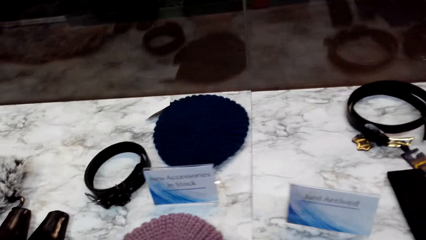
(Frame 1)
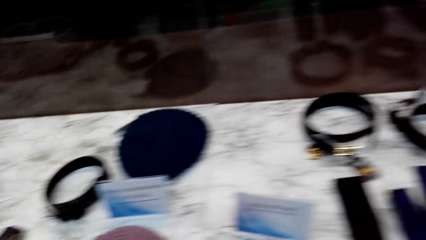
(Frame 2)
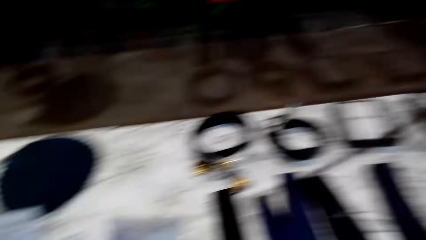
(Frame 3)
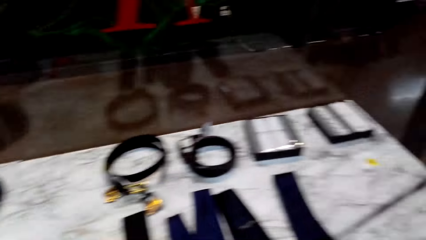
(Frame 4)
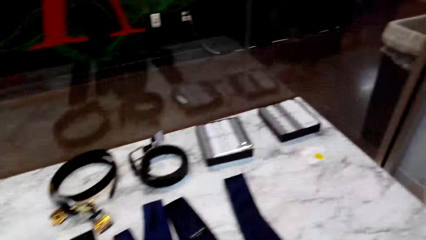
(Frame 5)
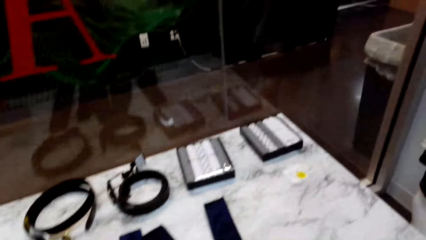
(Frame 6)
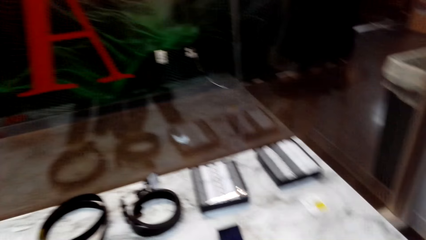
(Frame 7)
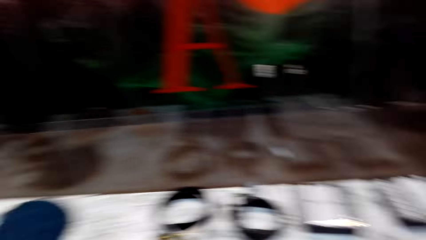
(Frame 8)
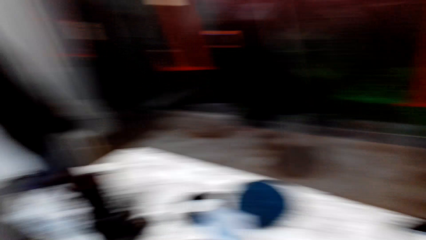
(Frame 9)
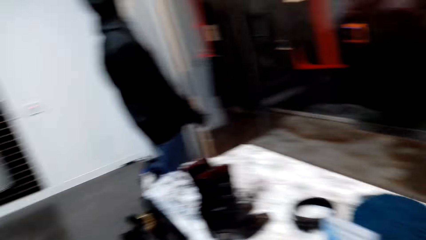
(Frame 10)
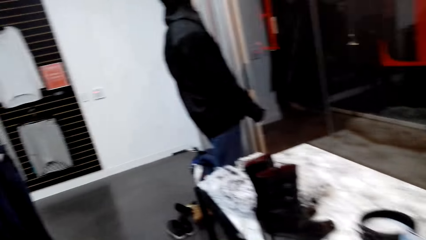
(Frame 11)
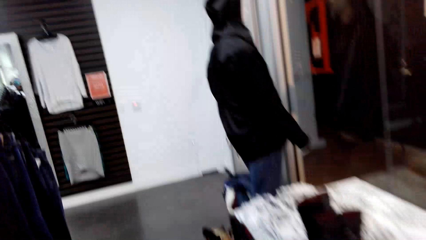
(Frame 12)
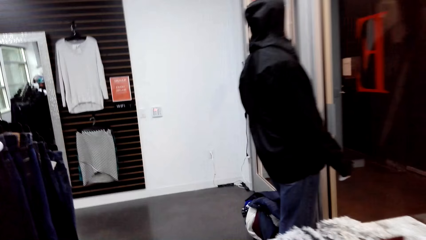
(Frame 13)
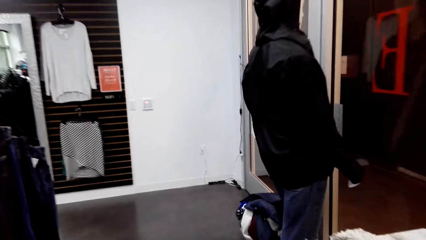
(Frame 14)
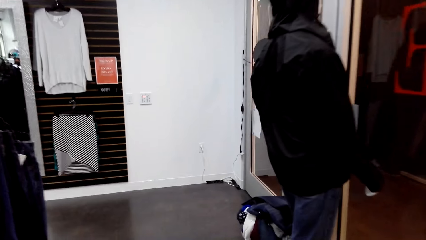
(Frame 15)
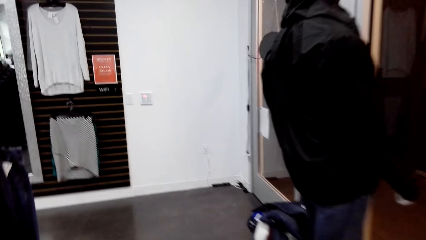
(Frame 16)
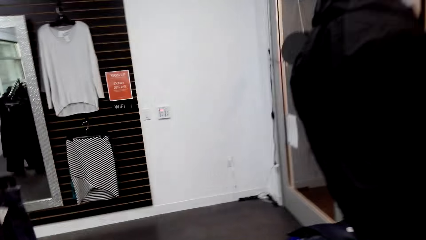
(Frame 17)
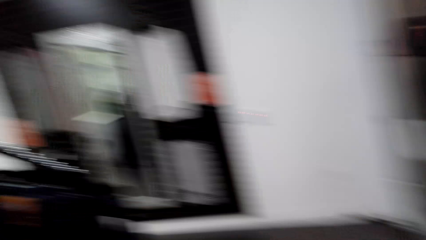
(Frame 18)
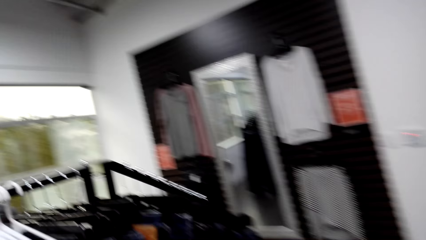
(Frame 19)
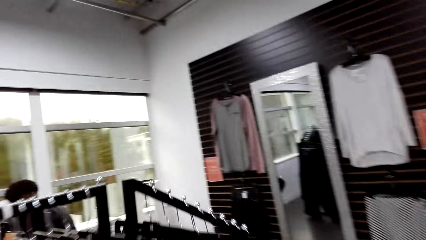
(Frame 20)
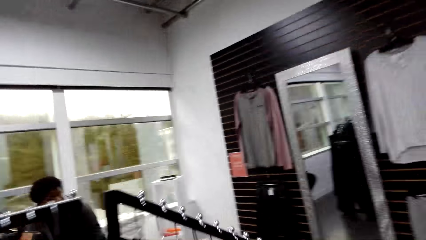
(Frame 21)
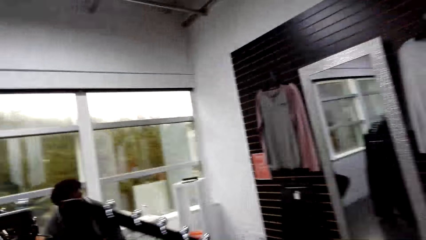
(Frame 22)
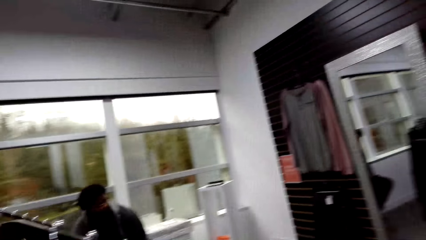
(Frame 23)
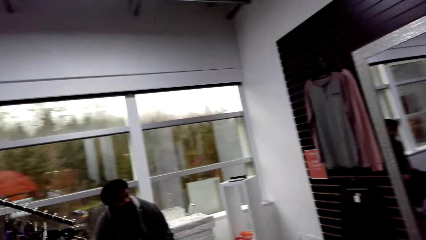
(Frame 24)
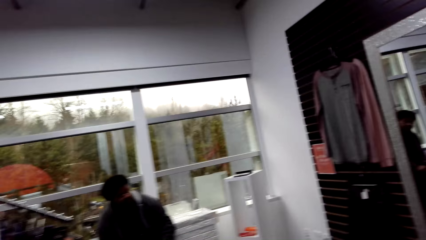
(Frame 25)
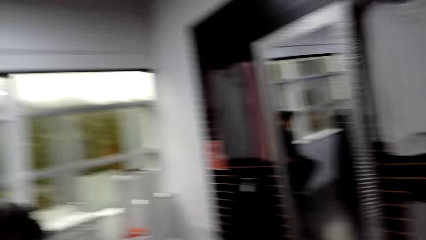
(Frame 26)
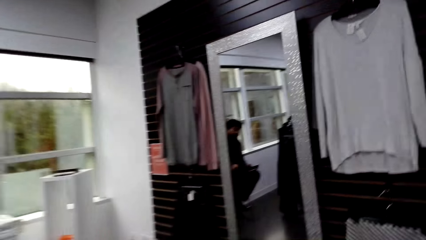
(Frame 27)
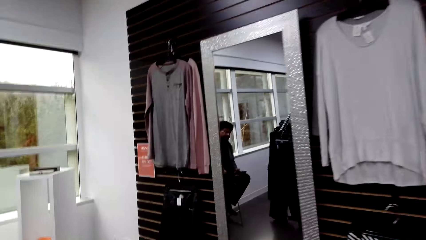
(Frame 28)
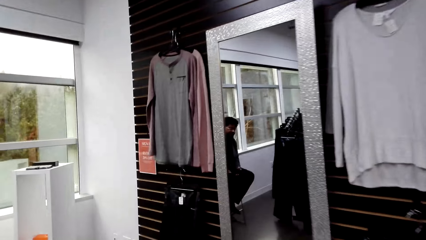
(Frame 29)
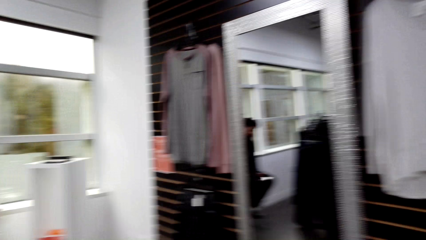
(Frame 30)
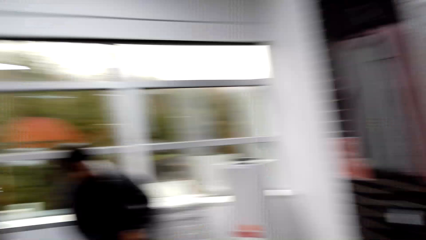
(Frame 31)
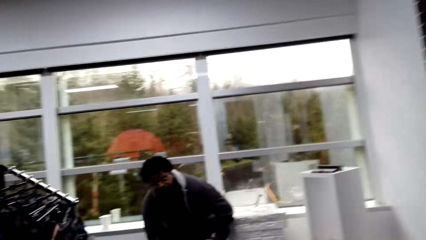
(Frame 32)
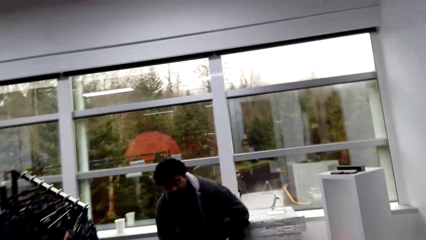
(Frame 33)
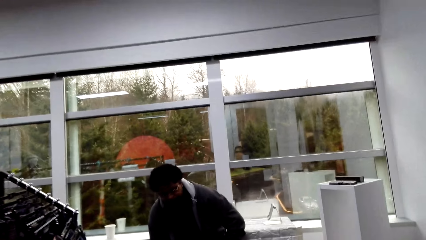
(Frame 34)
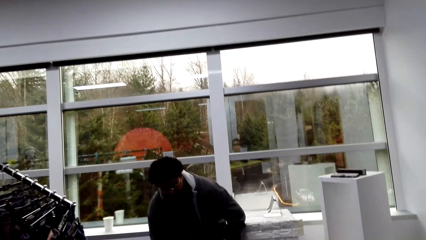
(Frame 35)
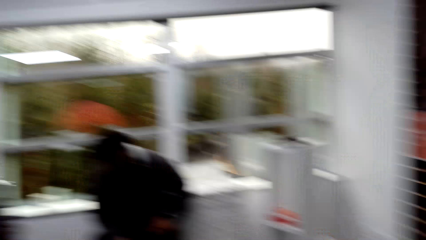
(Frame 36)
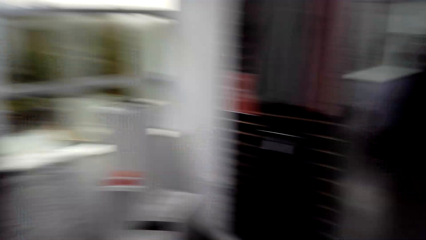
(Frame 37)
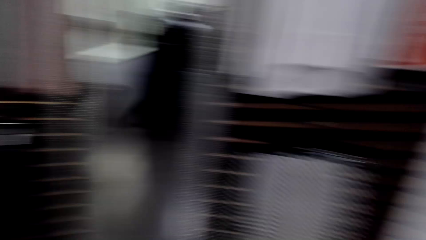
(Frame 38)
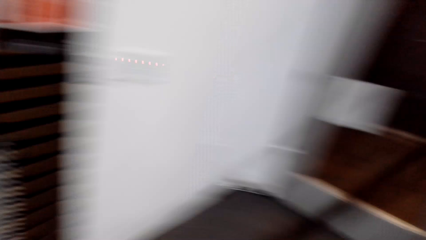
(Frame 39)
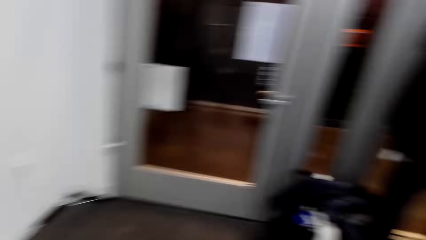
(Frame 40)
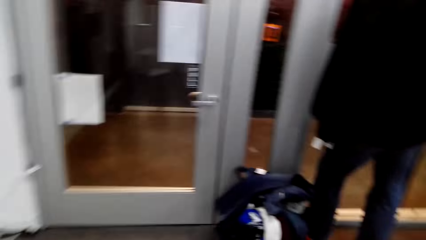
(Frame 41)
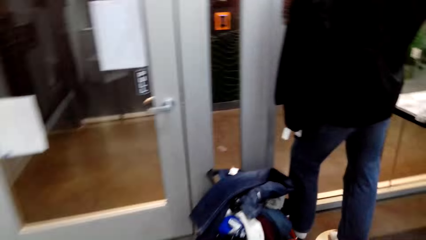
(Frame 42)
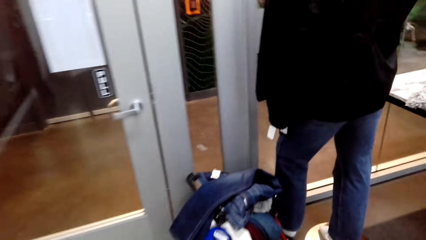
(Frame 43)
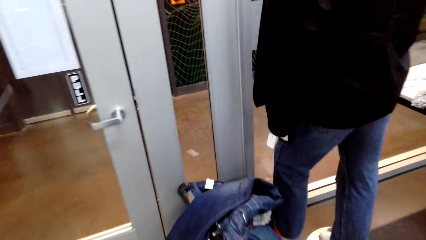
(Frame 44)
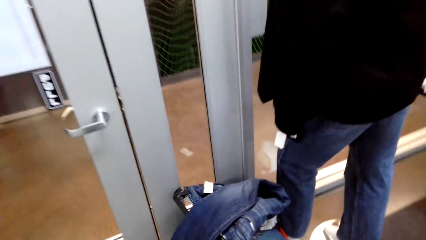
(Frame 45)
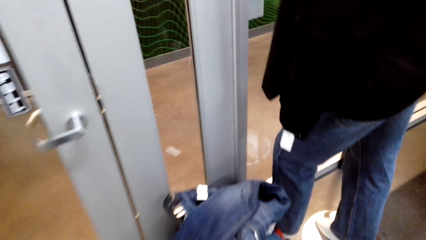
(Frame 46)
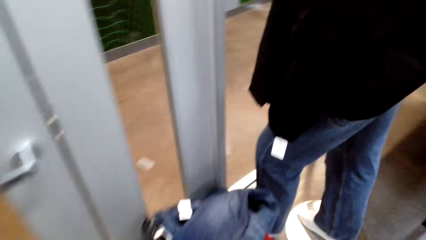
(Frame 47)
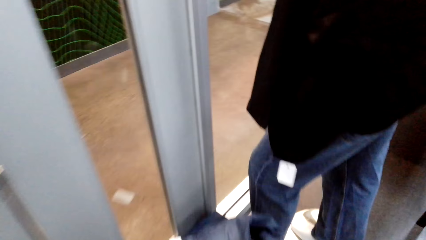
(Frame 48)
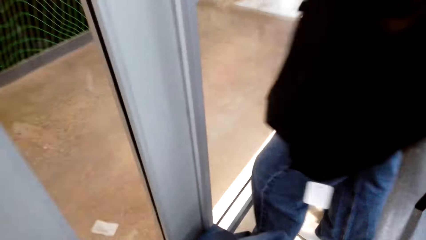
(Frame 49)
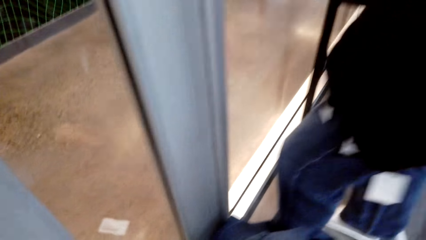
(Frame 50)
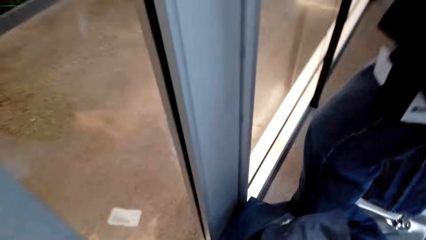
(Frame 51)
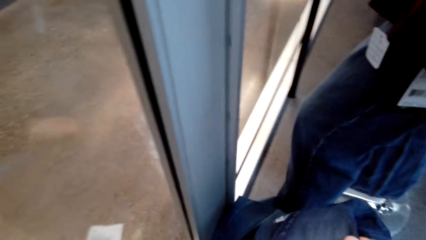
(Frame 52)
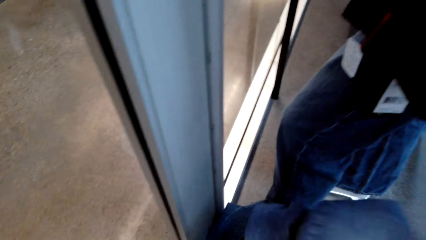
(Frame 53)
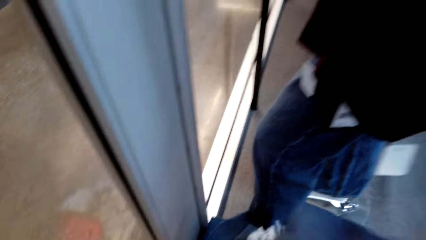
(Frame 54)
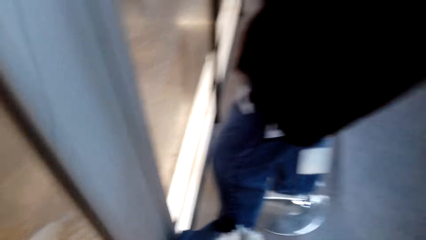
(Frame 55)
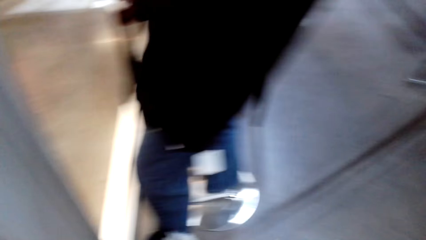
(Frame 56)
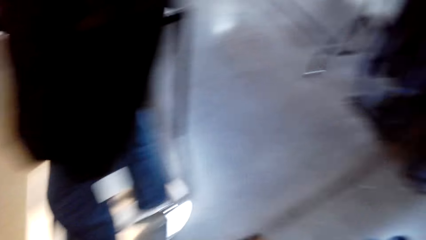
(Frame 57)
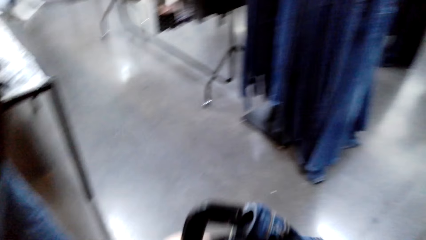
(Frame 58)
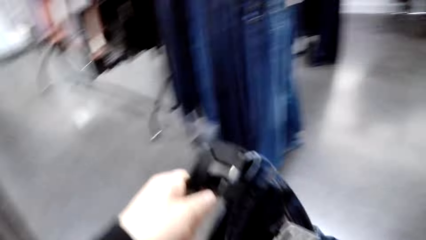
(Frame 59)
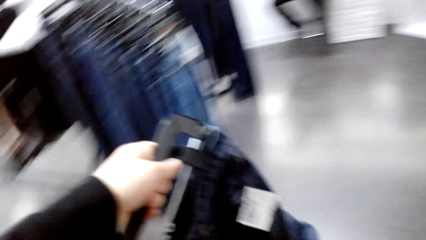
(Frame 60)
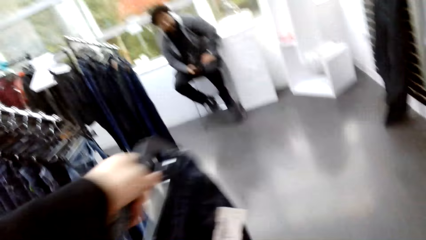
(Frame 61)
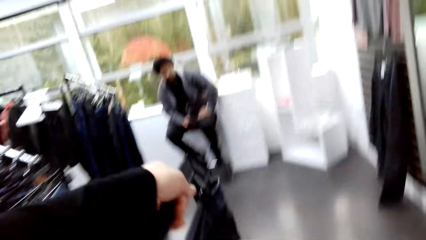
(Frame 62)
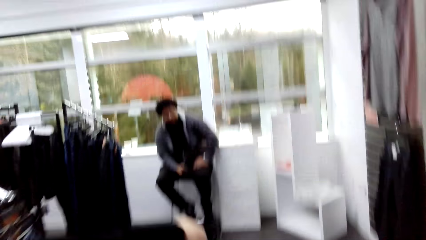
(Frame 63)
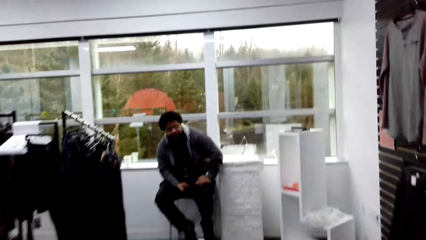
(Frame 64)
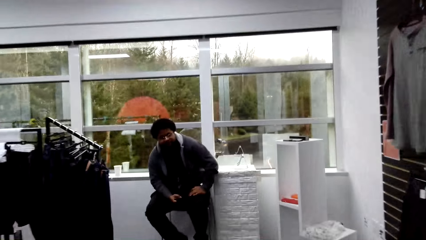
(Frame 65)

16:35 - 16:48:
A man interacts with the camera wearer. The camera wearer walks. They pick up a jeans trouser.

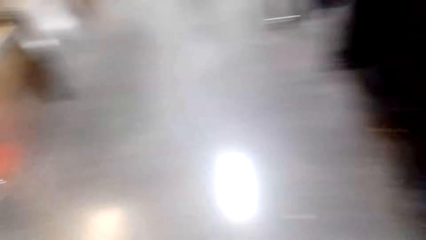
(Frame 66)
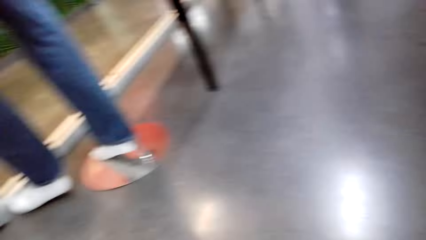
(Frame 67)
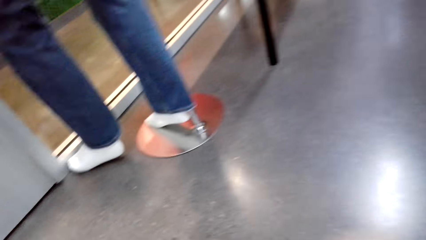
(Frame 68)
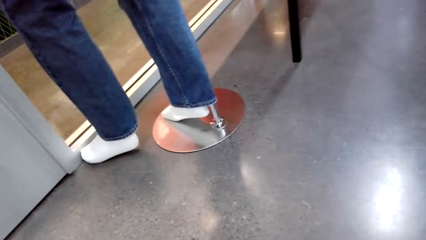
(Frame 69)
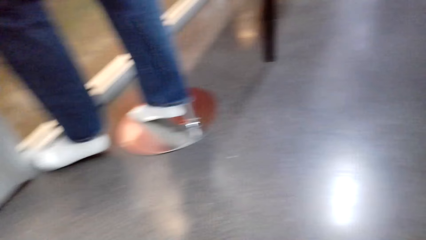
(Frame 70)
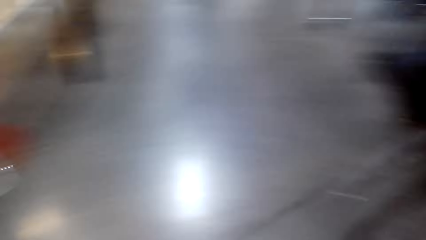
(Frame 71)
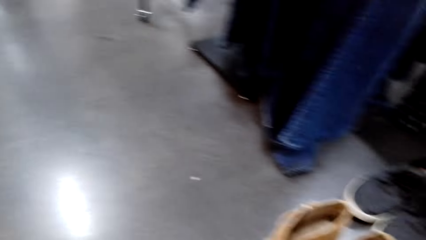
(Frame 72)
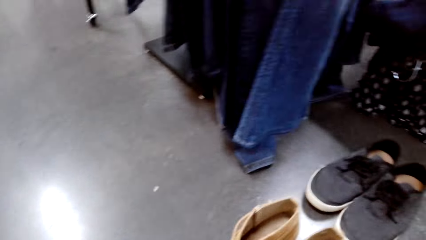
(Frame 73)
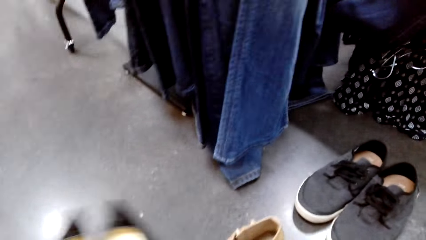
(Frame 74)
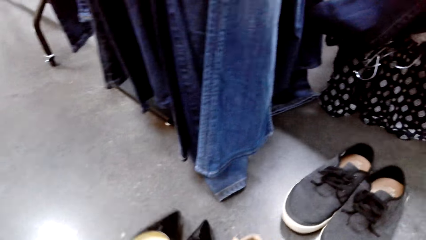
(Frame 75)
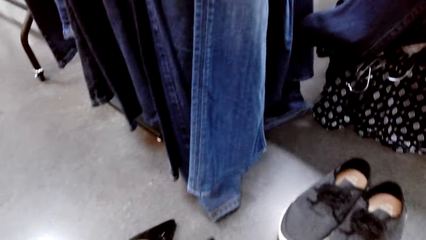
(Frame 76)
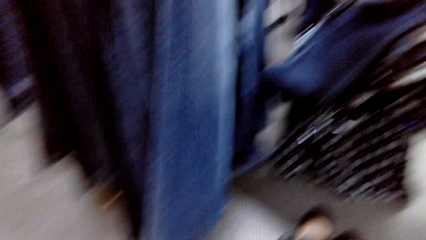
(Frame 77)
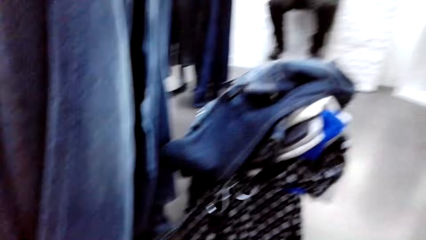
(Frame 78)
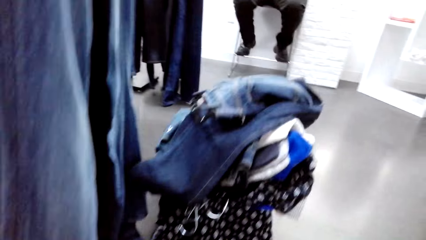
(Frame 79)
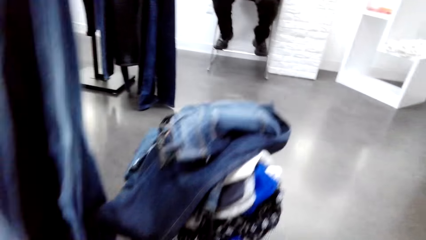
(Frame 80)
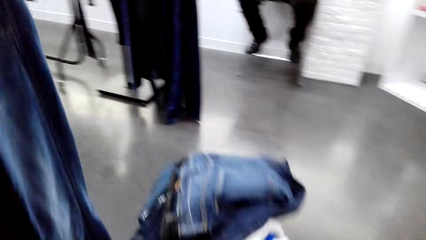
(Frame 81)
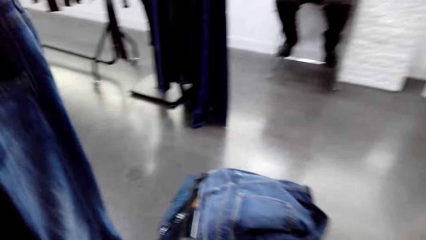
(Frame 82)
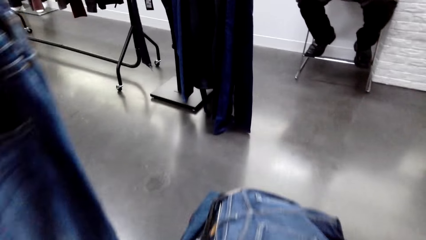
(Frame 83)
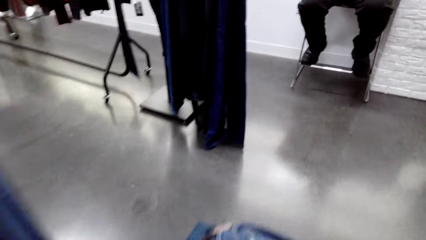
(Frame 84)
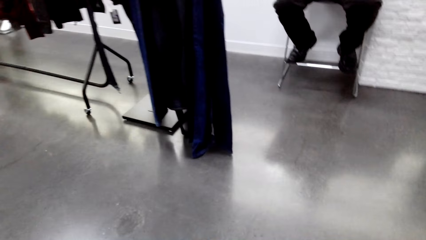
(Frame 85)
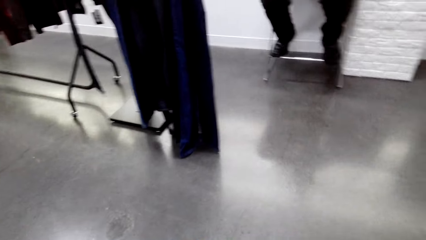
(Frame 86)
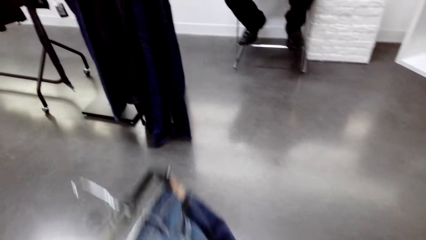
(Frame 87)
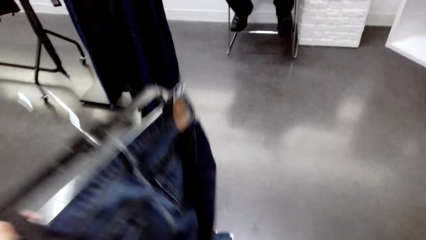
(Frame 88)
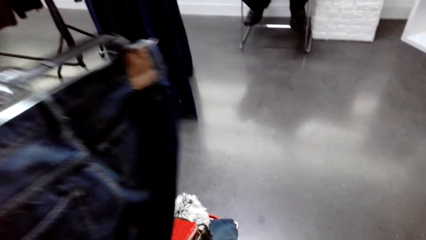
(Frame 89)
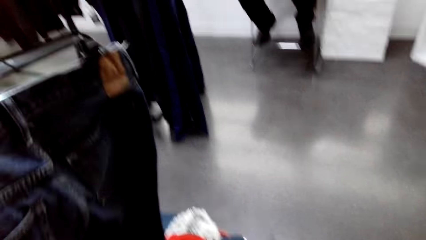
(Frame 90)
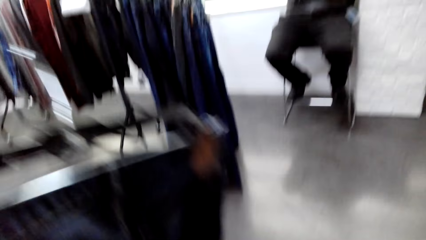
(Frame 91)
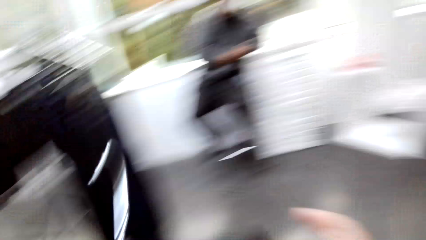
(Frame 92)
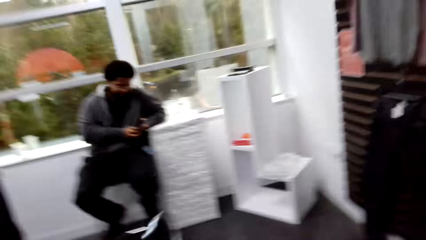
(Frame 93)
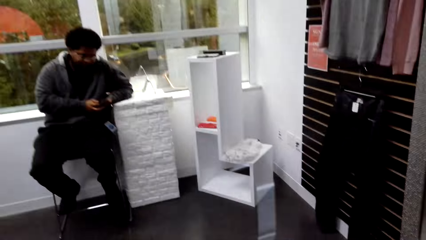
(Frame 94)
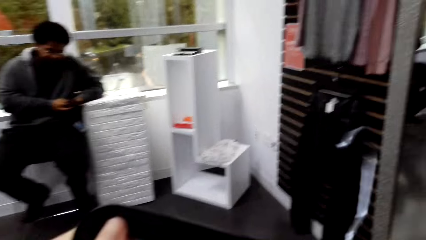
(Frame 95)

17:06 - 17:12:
The camera wearer moves the shoes. They take a cloth.
